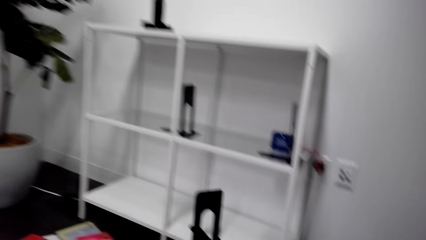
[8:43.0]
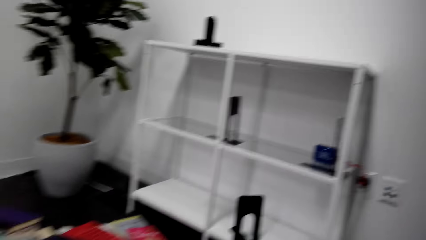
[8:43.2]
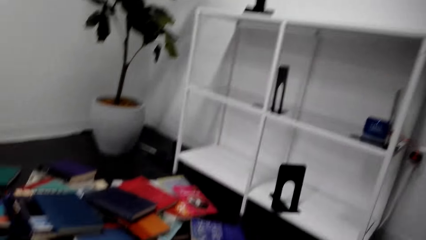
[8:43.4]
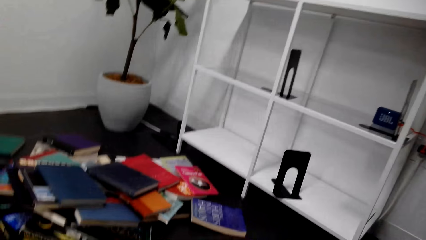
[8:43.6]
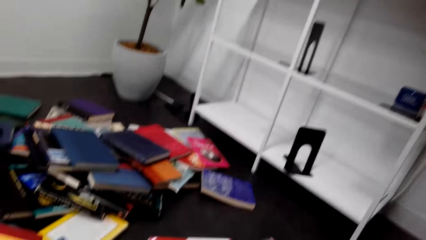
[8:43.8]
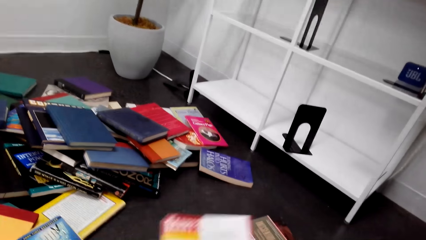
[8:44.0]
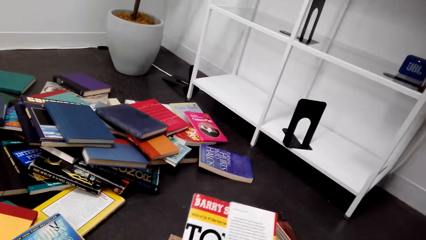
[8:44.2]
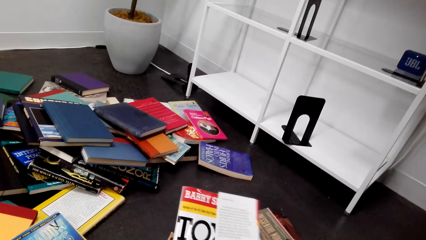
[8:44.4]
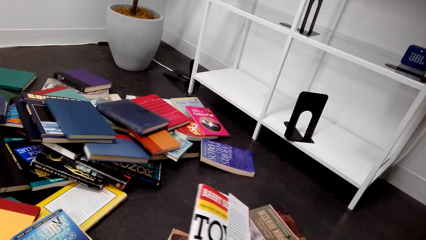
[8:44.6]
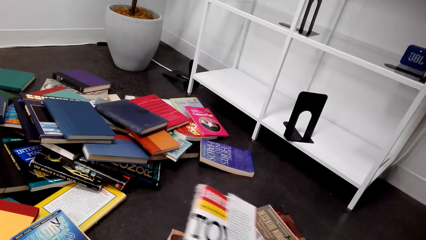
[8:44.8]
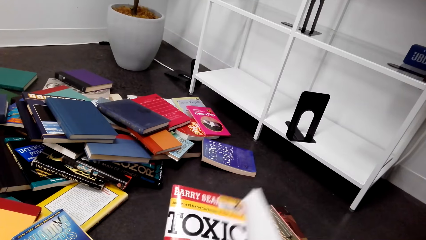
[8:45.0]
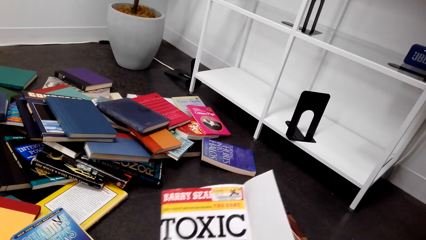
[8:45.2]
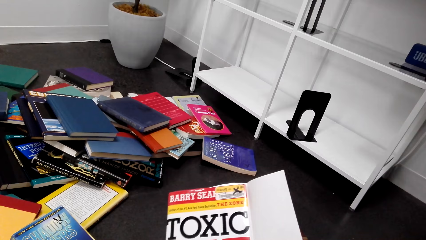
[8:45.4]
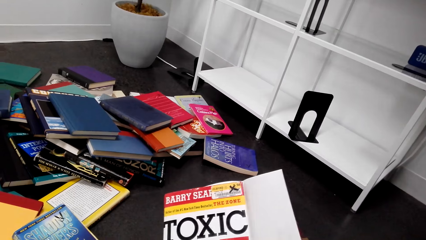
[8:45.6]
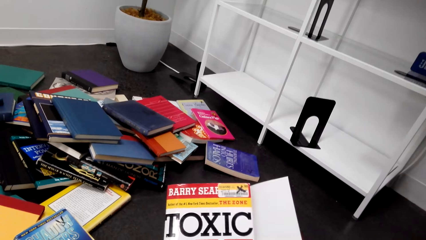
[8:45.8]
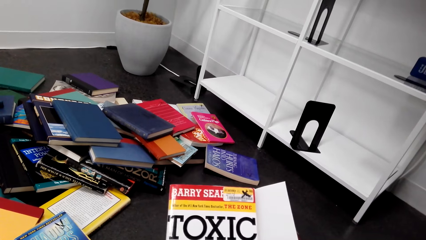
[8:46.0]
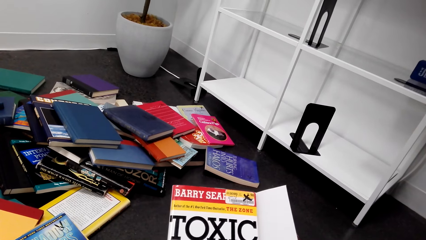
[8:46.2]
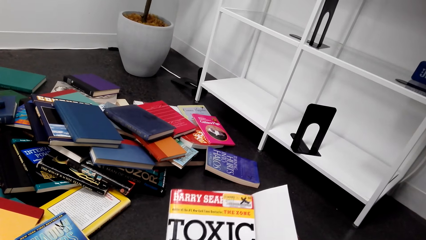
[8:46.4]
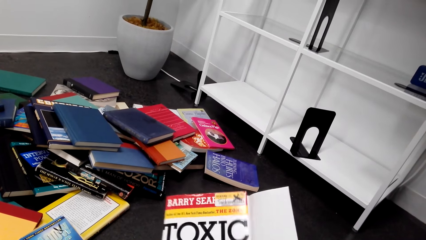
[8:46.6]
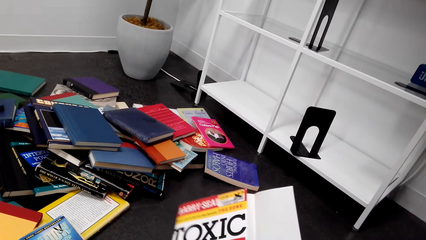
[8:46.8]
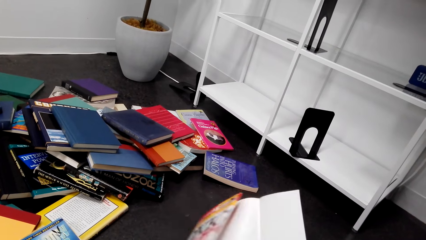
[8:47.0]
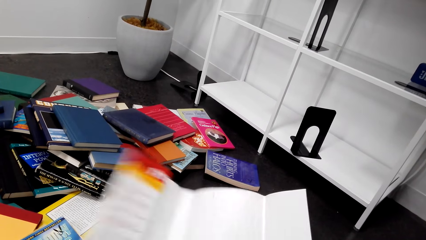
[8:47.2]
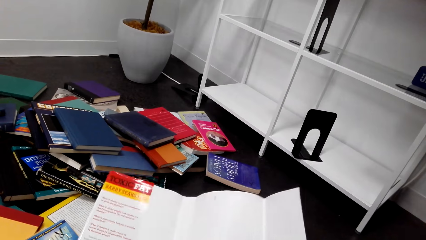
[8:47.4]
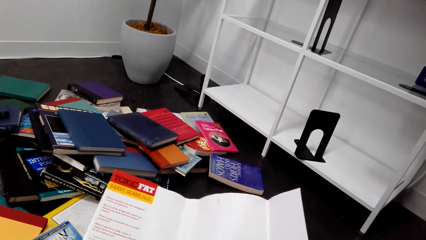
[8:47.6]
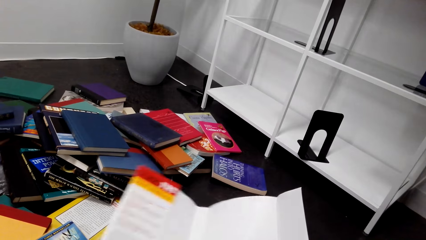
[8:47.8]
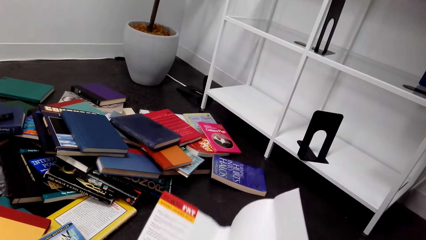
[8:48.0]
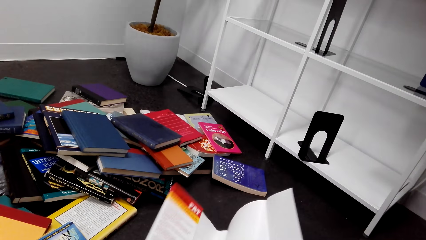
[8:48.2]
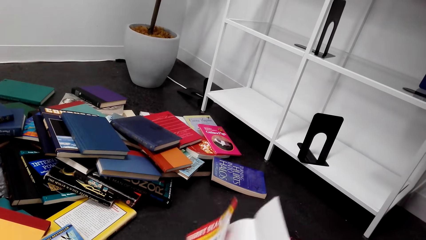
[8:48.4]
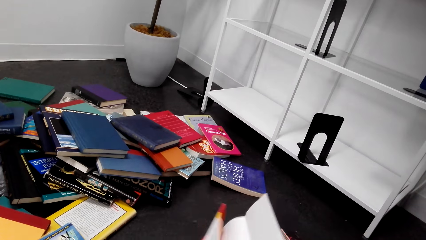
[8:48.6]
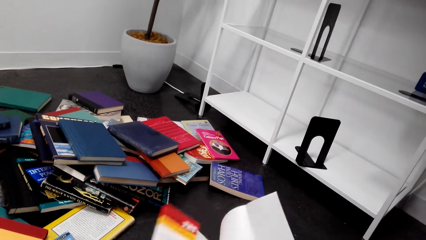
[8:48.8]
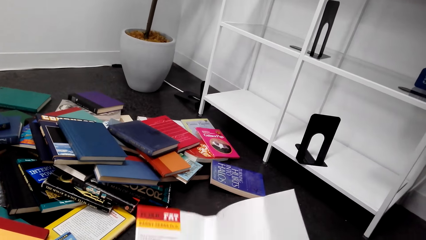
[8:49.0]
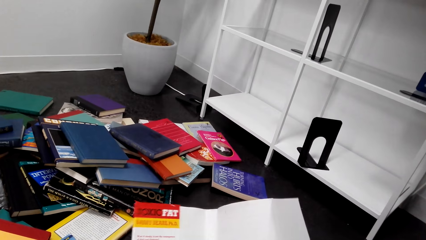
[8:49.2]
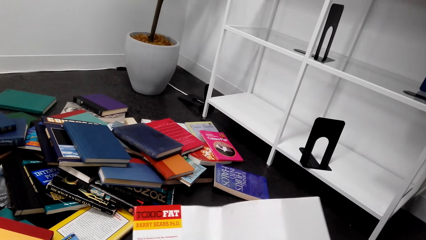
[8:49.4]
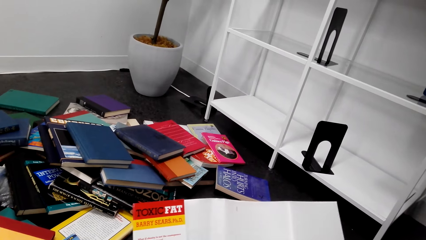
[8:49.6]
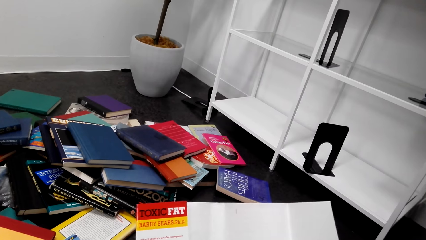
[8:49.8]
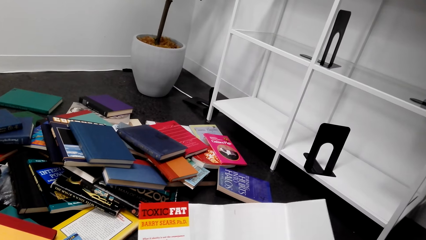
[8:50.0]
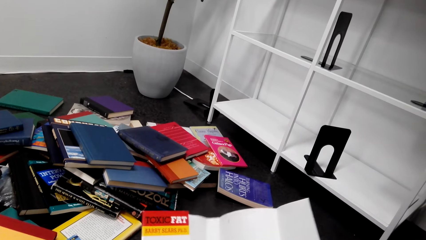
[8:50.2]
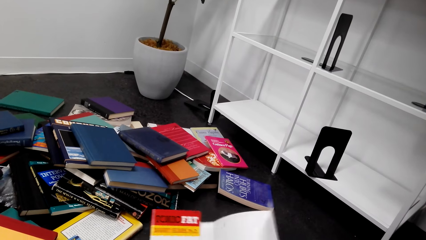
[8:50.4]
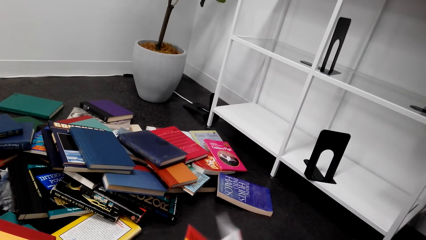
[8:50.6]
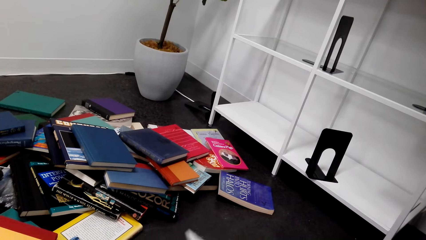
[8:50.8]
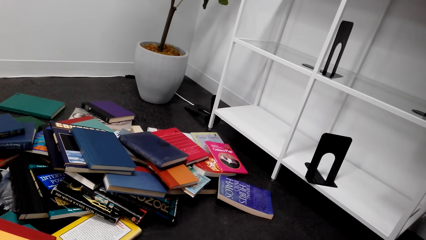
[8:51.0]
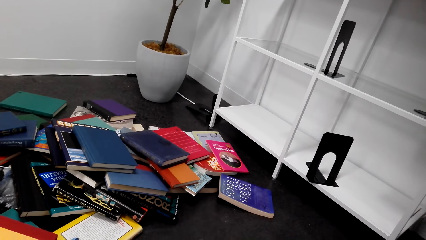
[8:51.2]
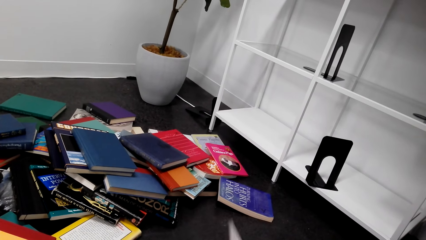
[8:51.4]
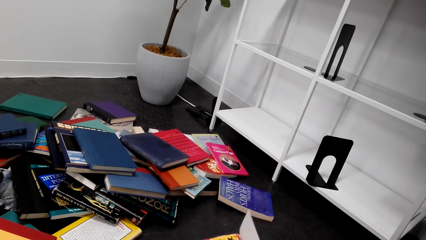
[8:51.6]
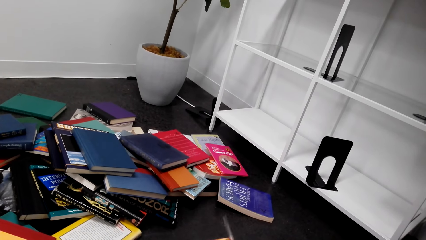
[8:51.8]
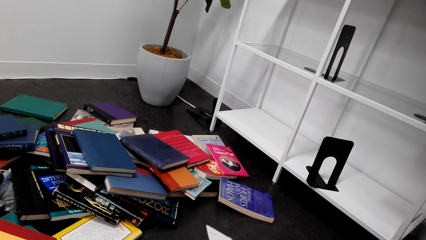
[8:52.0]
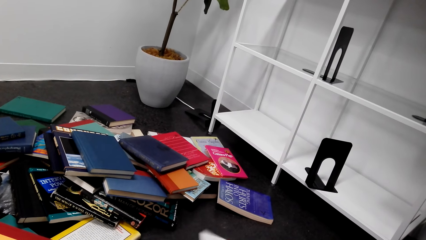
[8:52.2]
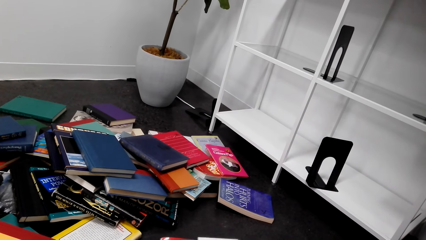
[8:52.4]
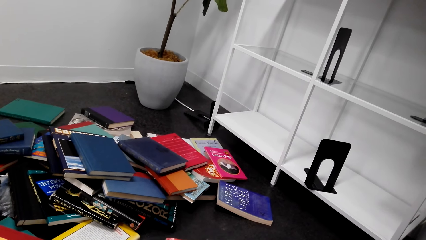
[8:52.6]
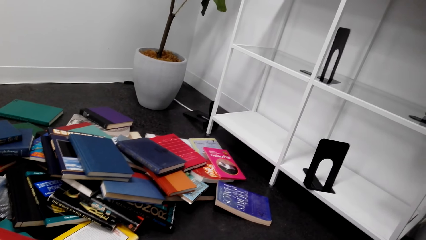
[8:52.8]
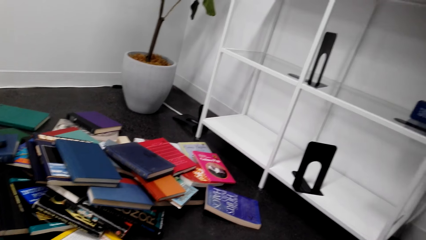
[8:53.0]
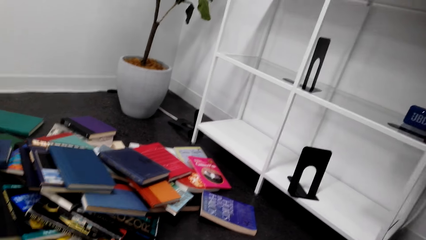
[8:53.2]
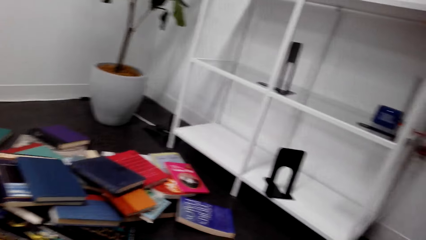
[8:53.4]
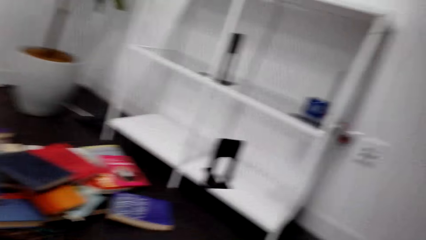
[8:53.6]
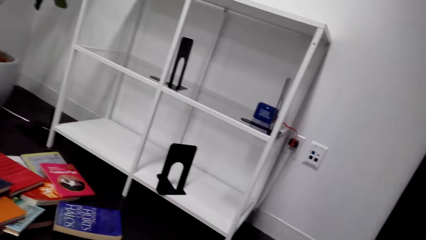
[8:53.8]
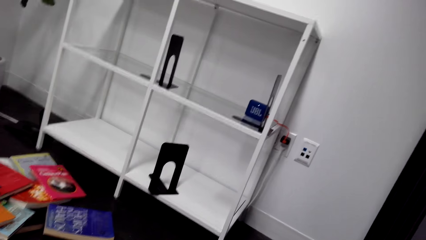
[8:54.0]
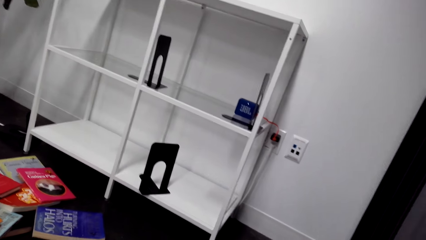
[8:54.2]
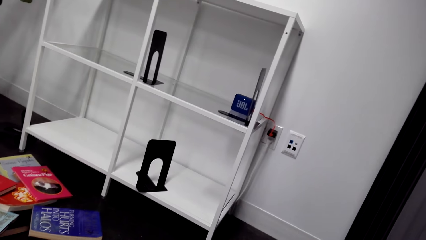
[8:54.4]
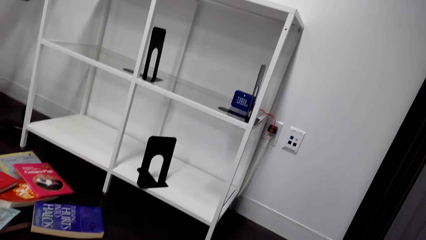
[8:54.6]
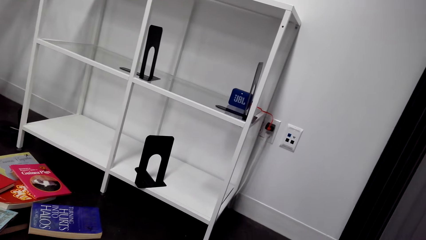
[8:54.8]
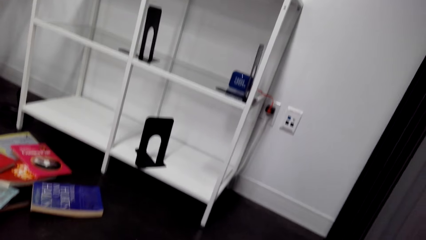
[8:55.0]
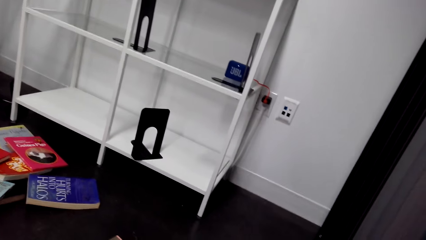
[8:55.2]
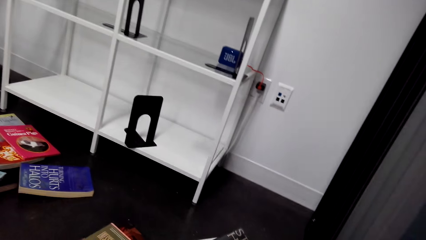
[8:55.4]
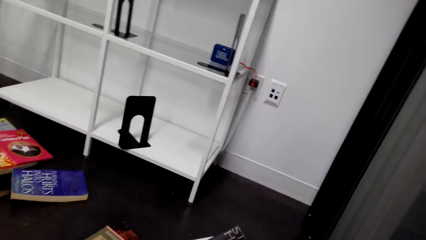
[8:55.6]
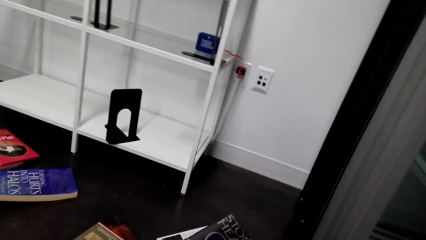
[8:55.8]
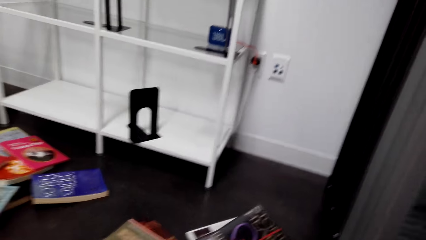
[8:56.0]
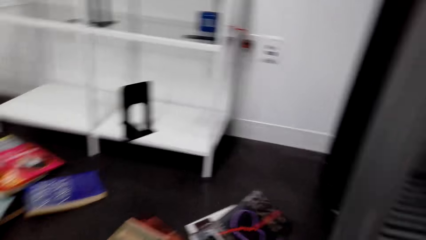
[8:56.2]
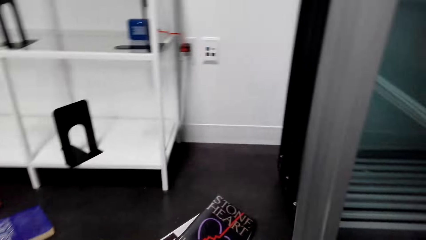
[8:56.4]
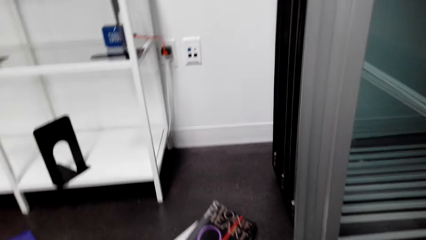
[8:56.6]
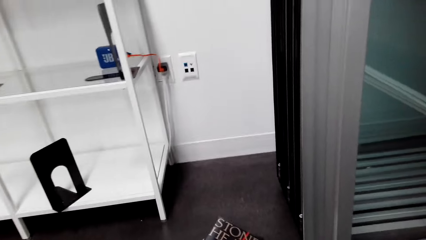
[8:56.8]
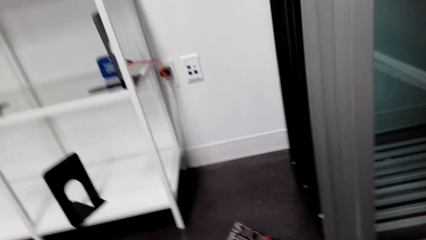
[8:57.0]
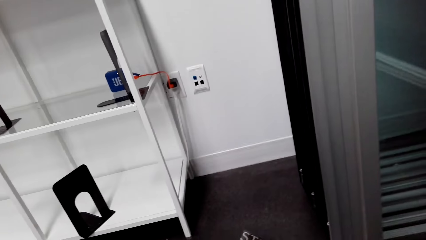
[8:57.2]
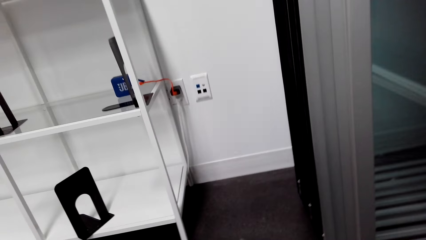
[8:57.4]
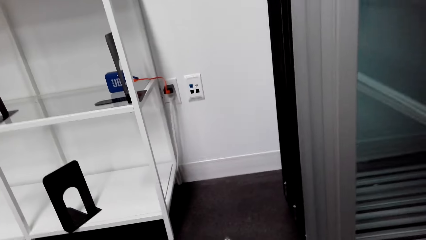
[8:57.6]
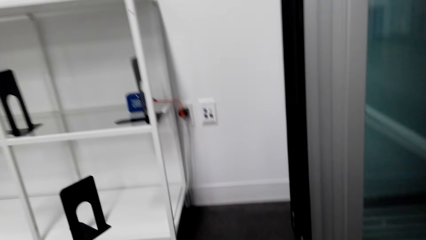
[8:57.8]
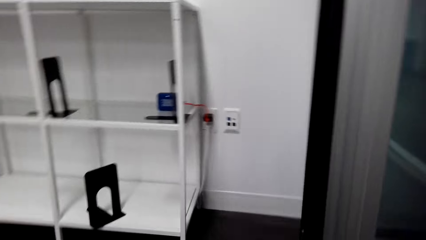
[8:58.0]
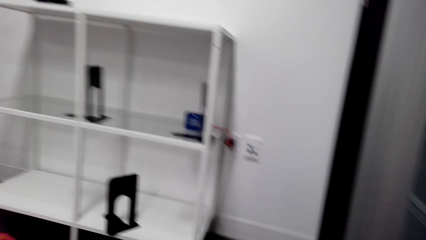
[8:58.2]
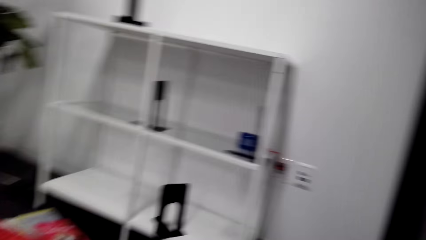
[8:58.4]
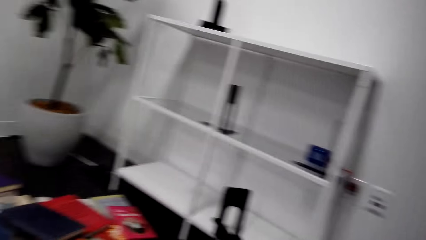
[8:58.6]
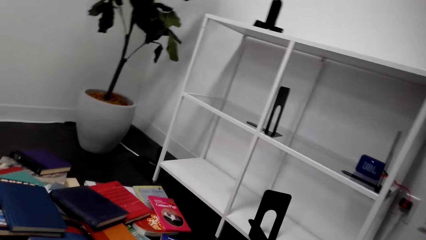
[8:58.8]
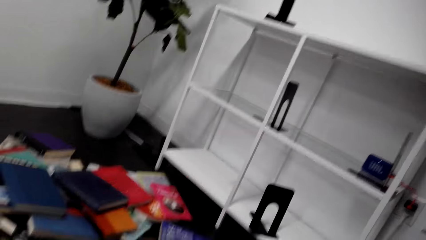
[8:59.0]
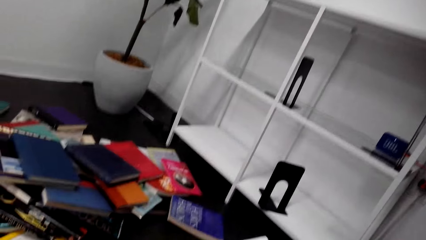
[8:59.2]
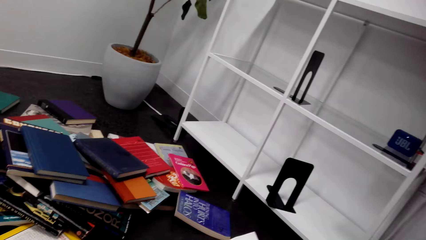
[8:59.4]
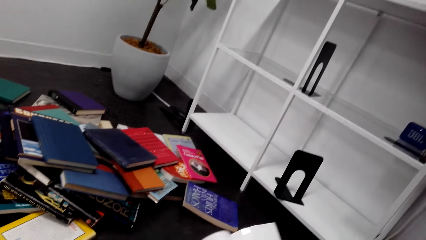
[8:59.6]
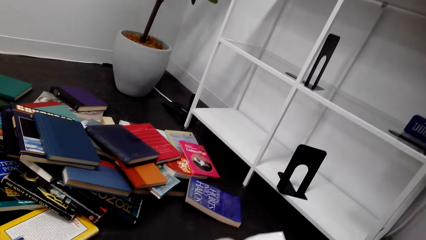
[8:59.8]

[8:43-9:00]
The camera wearer holds a book. They read the book cover. They open the book. They check the book. They close the book. They look around the floor.
